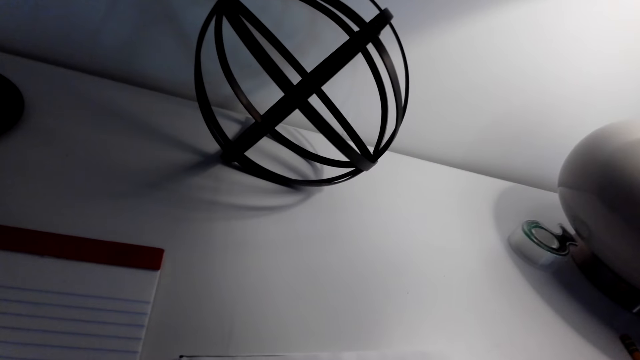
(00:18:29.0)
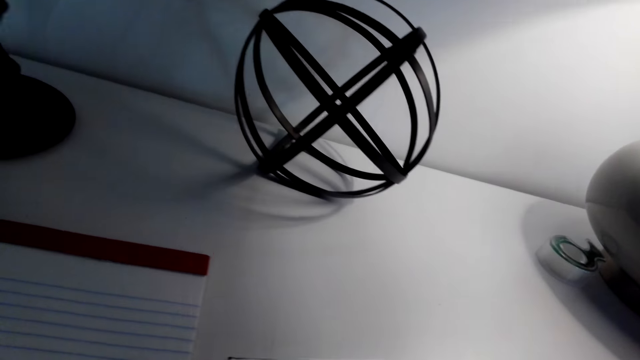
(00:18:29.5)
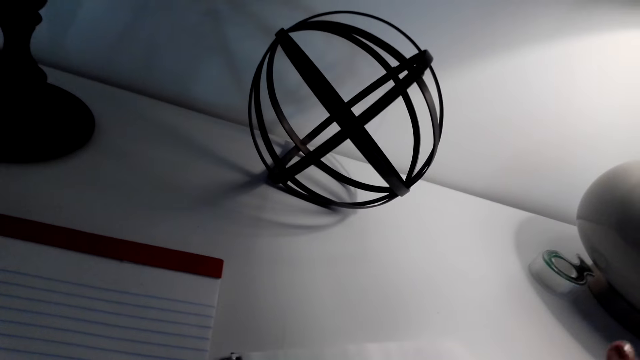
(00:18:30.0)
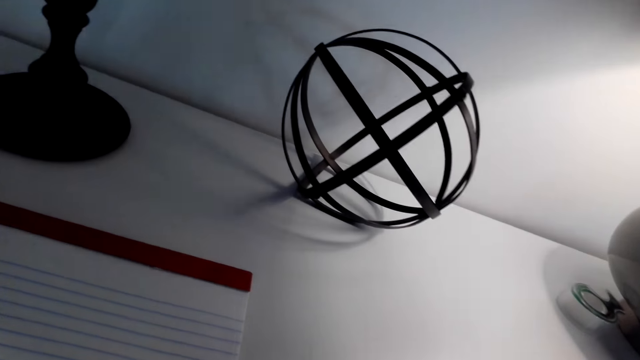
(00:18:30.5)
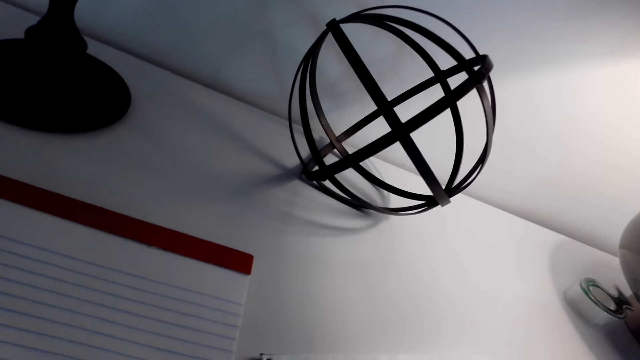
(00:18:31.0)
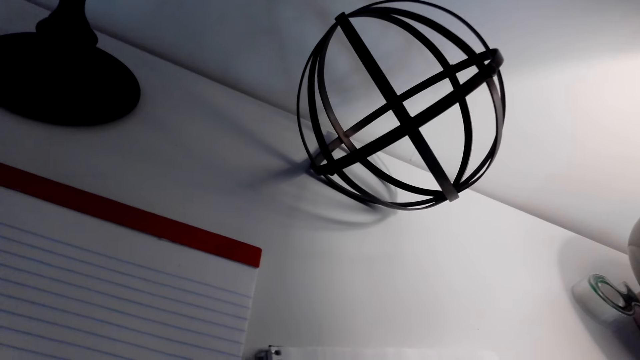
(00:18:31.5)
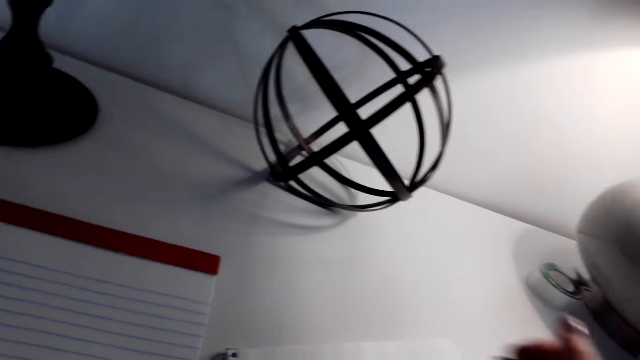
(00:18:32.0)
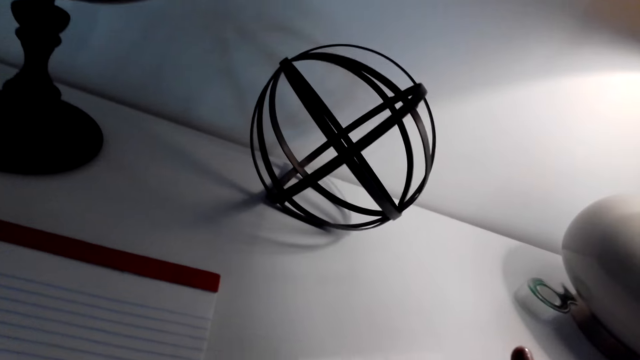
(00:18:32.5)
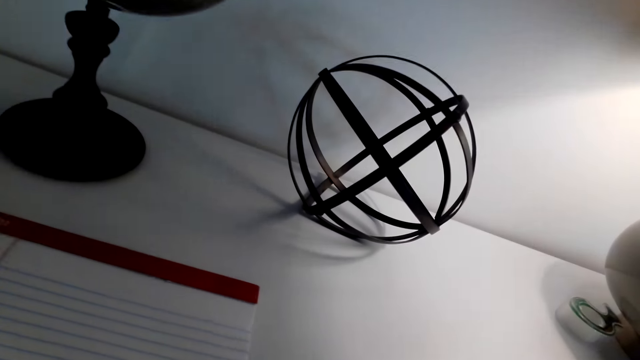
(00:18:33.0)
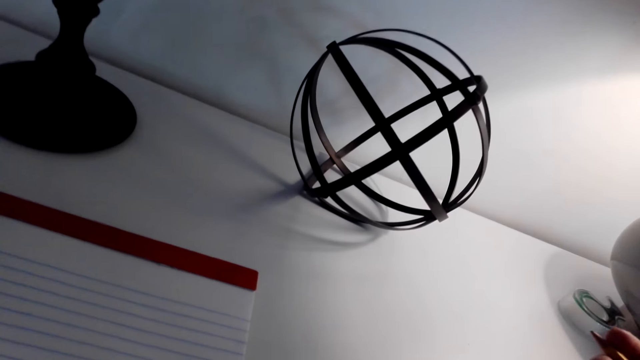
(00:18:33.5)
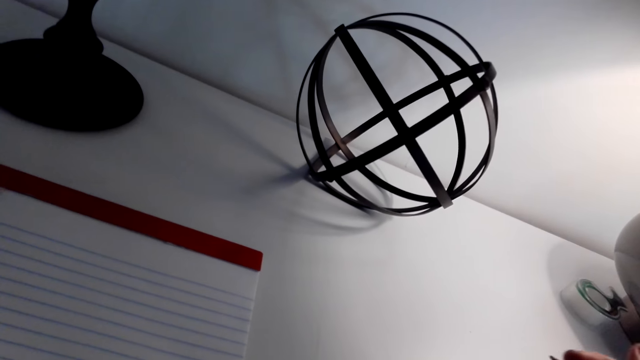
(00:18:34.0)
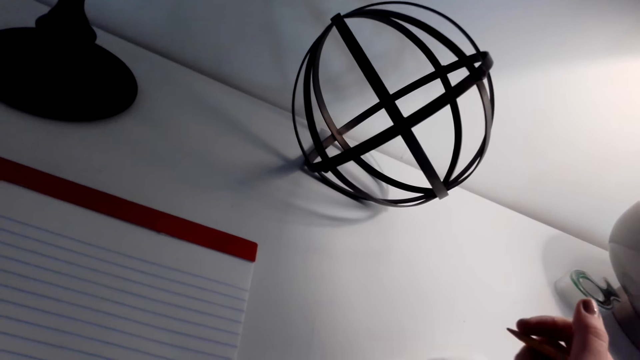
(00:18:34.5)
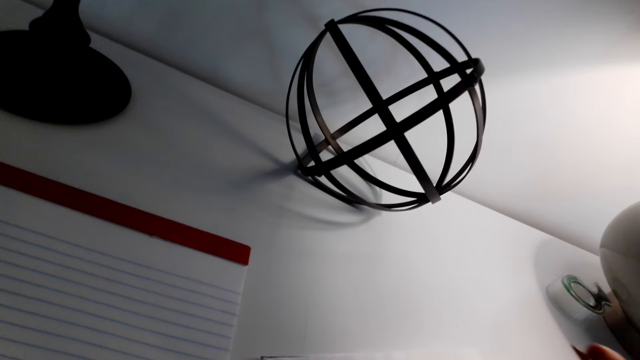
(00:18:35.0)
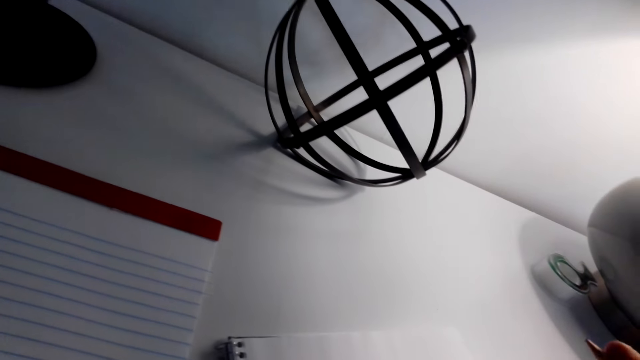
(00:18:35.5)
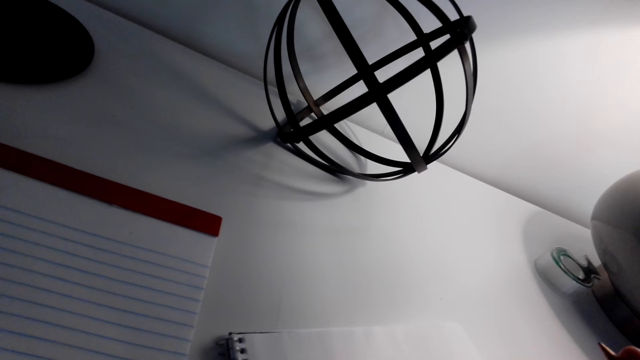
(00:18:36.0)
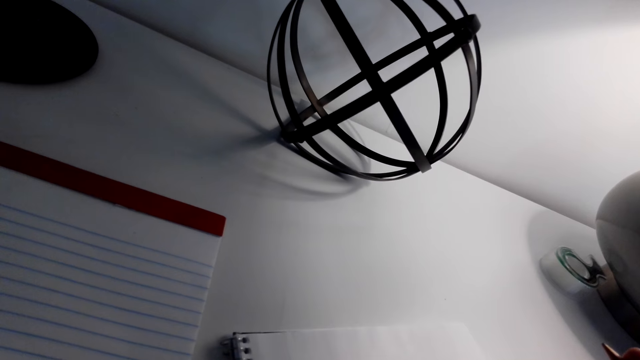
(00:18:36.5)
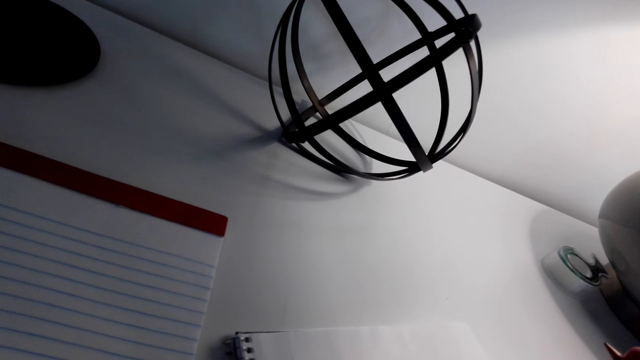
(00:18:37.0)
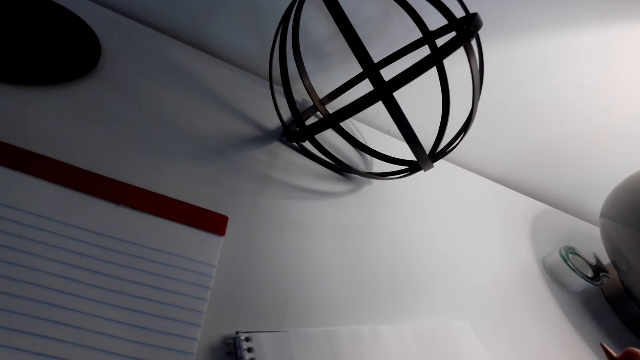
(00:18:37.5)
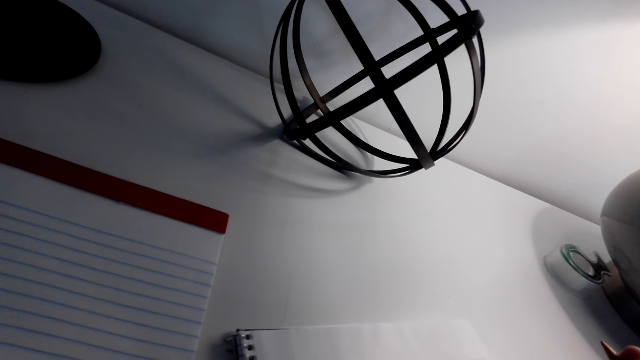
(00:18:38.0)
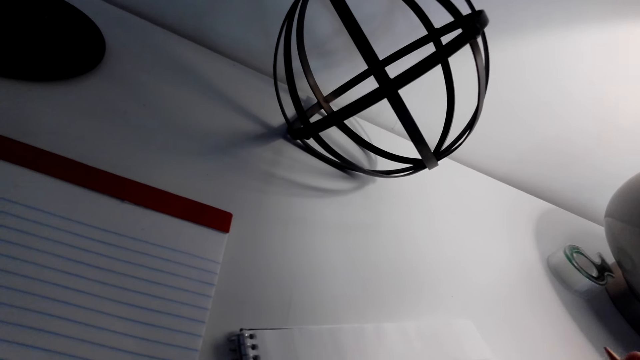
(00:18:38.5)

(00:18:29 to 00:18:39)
The camera wearer wipes the paper. They look at the drawing.

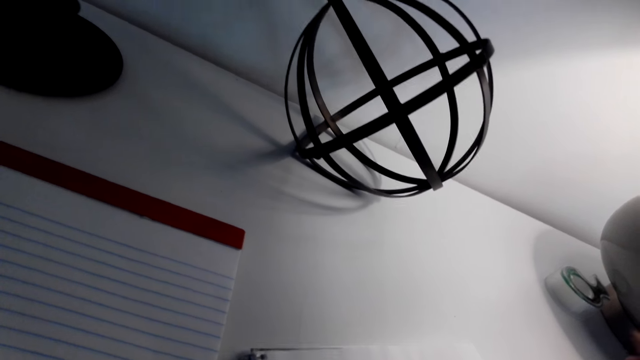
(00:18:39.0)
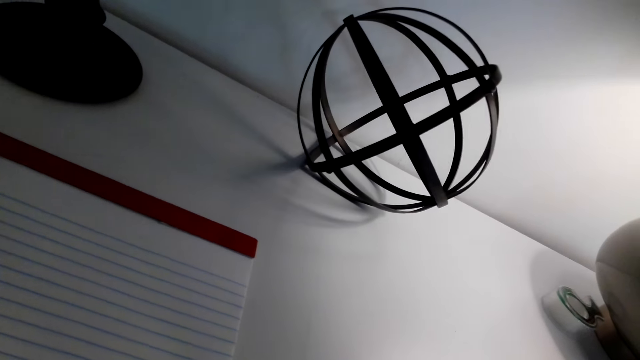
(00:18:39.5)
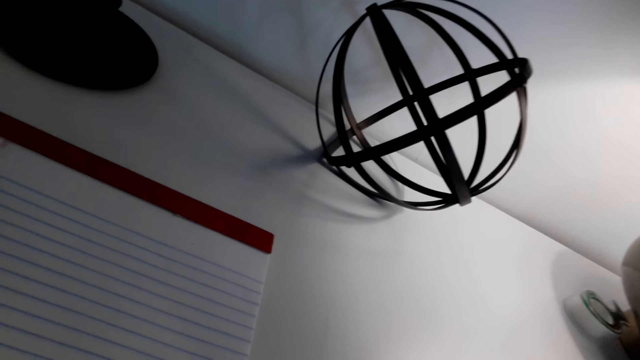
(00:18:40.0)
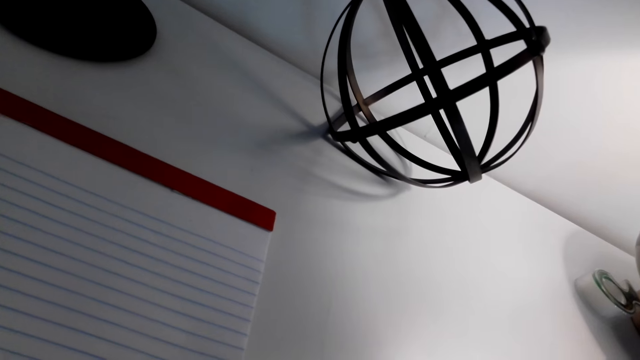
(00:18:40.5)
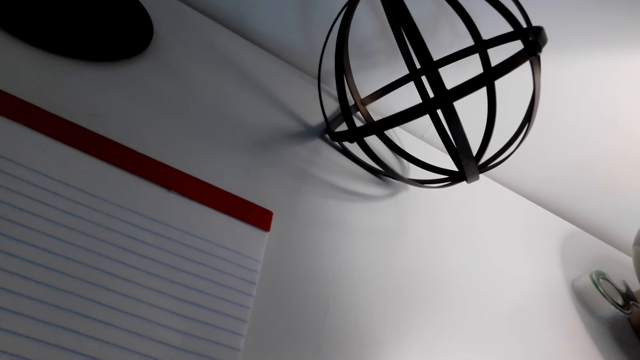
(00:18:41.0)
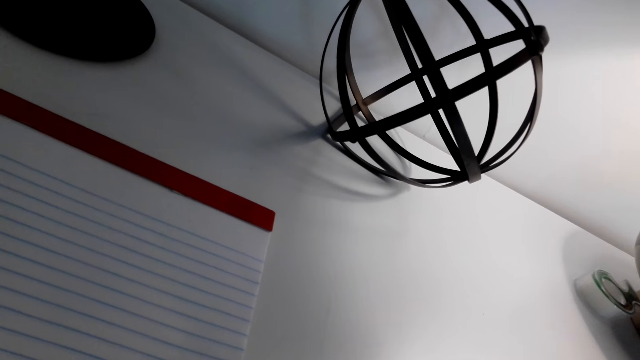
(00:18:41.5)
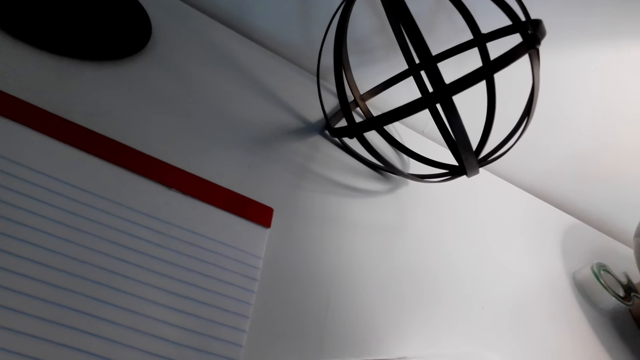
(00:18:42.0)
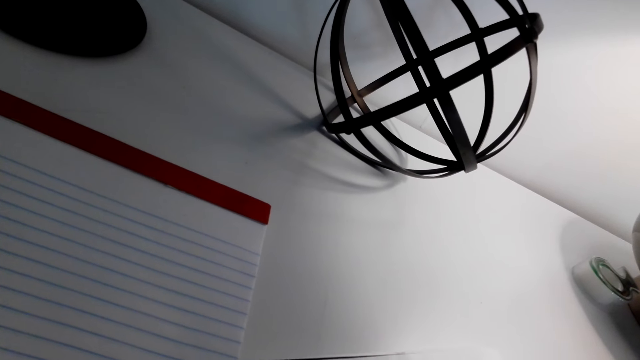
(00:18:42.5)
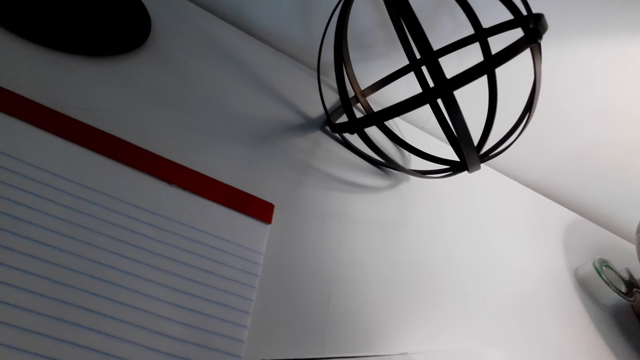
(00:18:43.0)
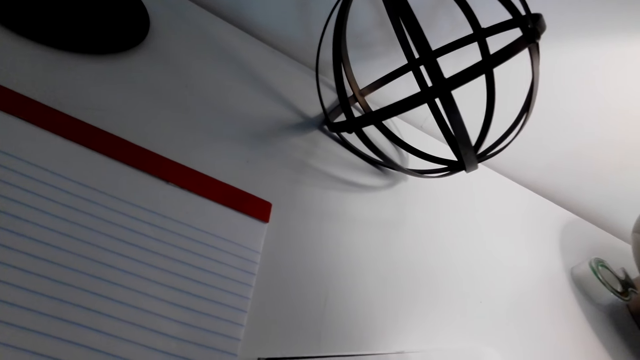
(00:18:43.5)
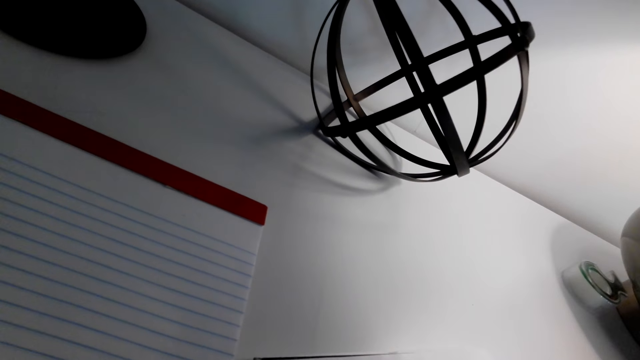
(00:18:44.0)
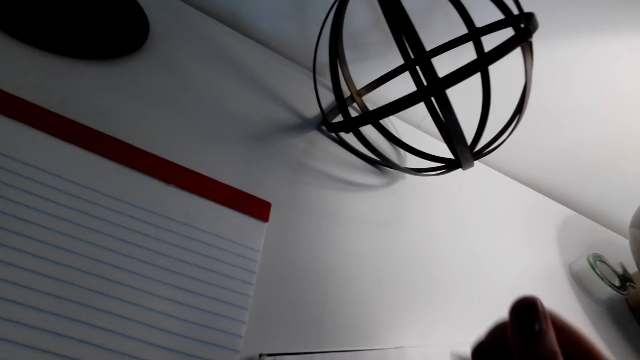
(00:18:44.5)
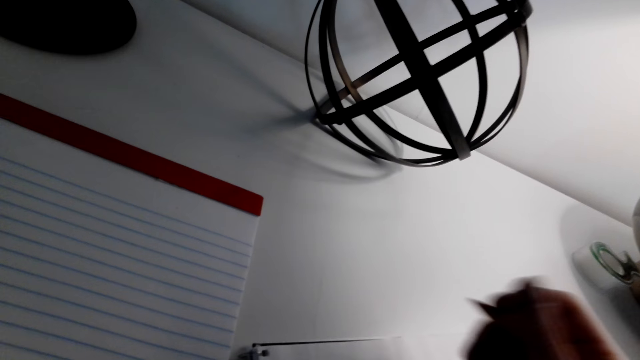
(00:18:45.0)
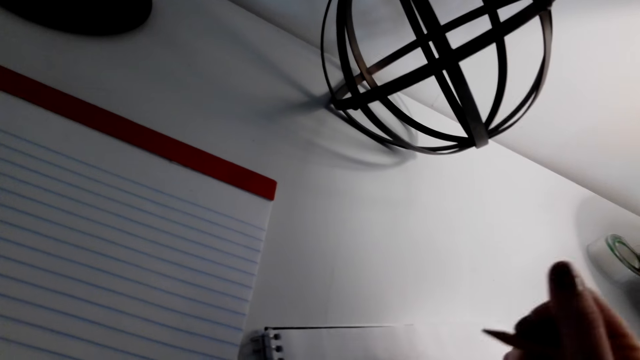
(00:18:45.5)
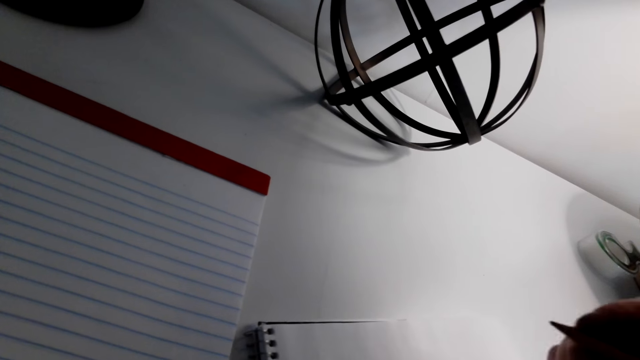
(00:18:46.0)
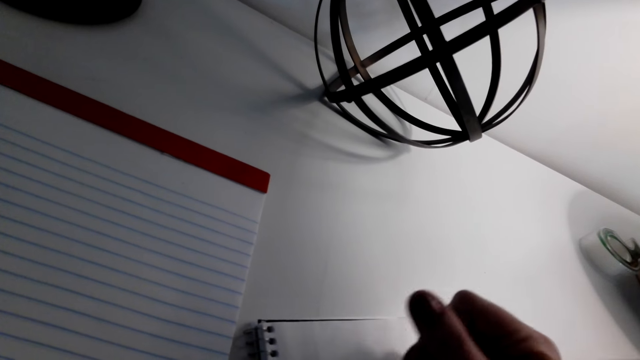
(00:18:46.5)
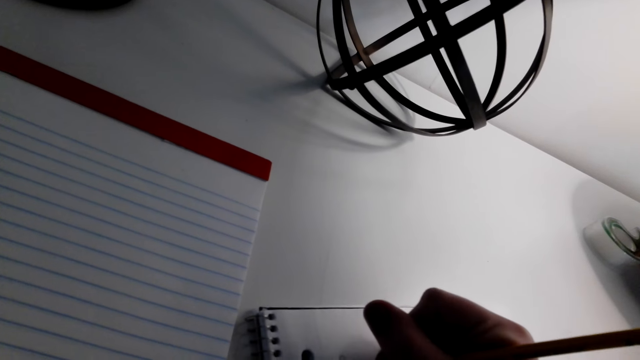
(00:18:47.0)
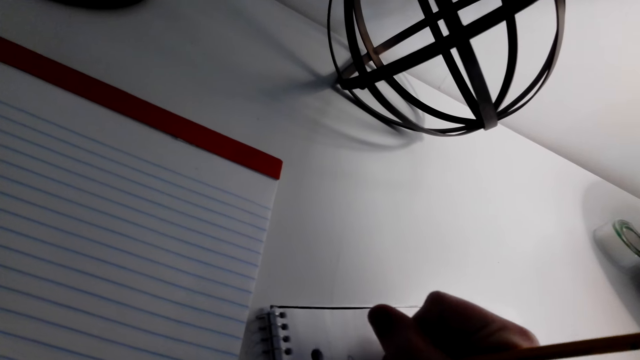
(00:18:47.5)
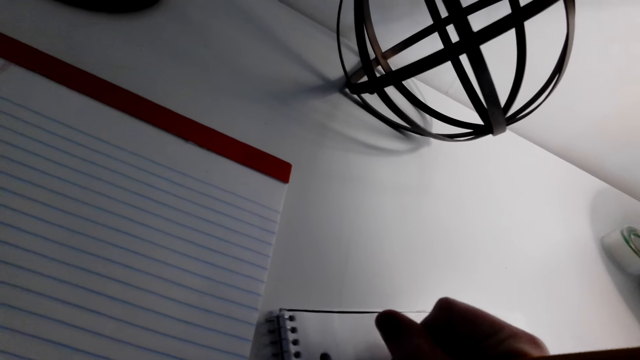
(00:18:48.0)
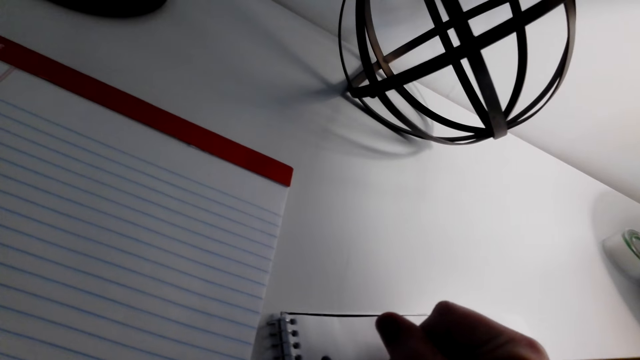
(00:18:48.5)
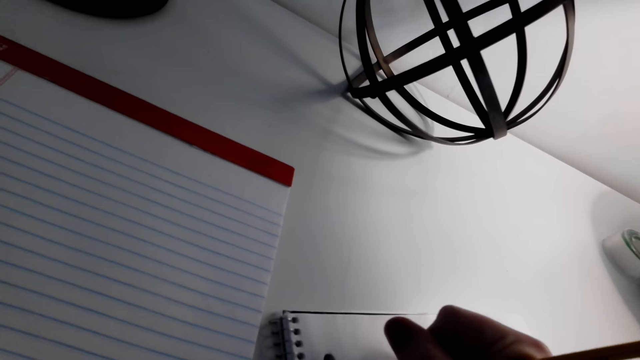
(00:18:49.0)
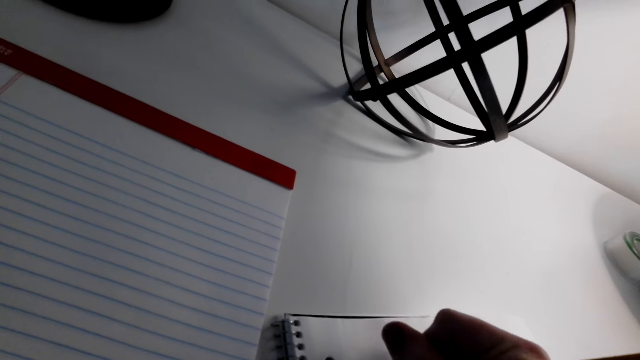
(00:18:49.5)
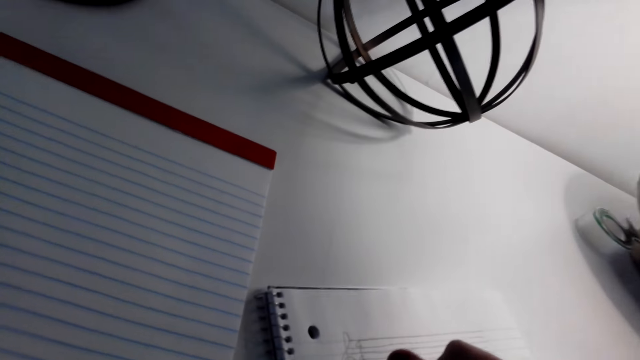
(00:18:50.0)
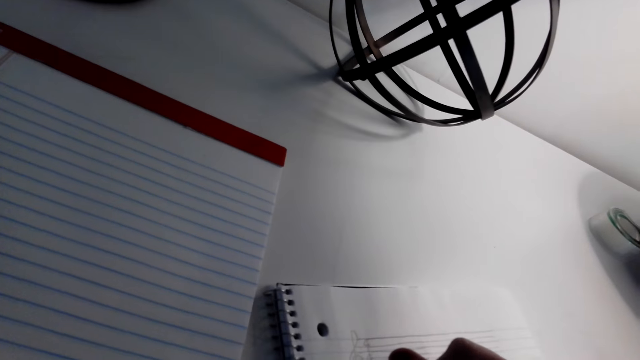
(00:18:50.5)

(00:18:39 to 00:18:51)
The camera wearer writes on a paper. They draw.
